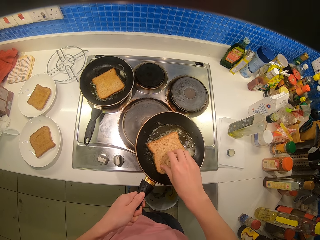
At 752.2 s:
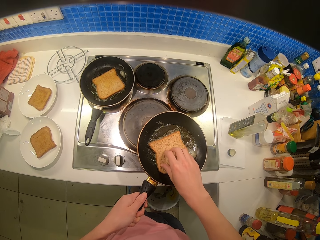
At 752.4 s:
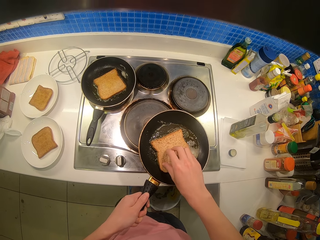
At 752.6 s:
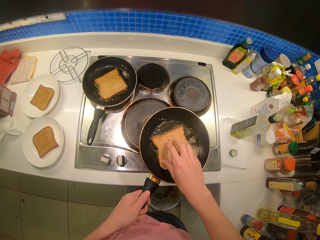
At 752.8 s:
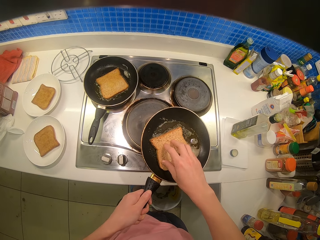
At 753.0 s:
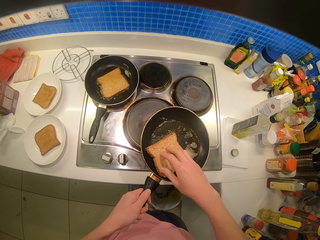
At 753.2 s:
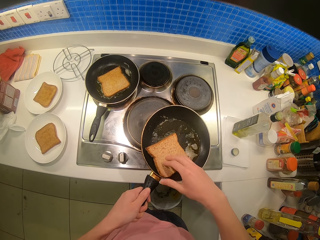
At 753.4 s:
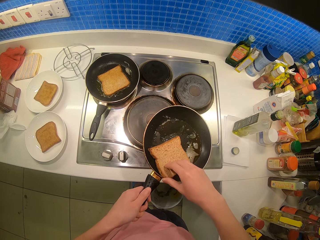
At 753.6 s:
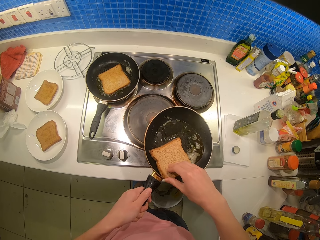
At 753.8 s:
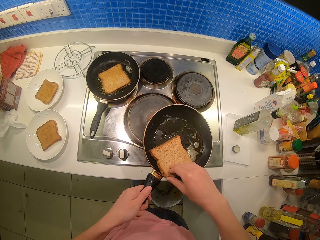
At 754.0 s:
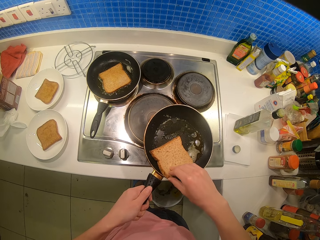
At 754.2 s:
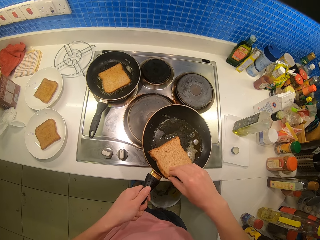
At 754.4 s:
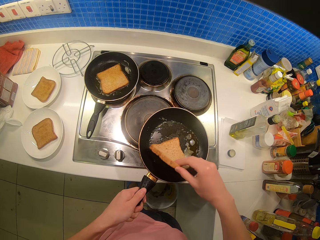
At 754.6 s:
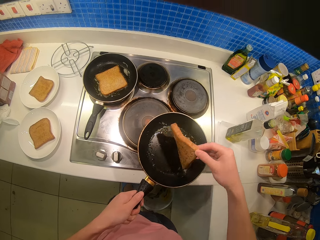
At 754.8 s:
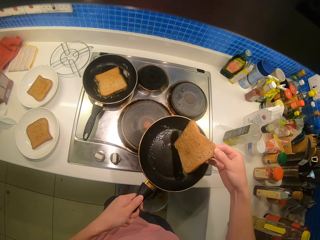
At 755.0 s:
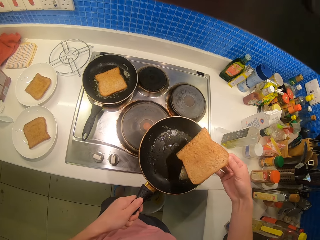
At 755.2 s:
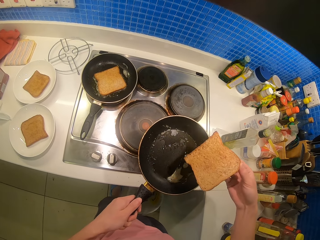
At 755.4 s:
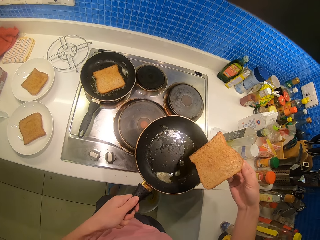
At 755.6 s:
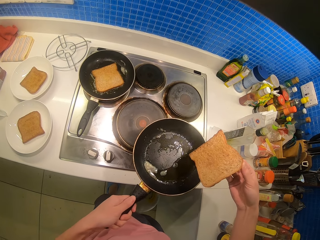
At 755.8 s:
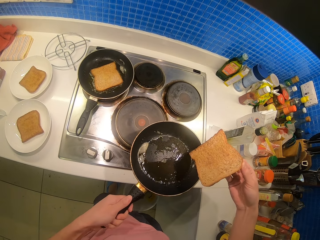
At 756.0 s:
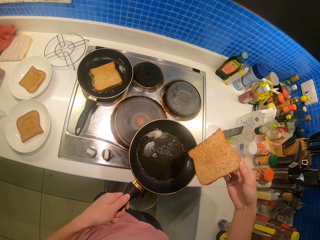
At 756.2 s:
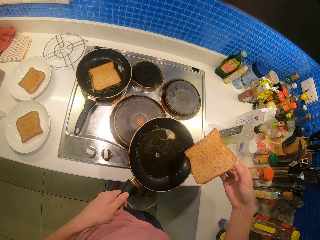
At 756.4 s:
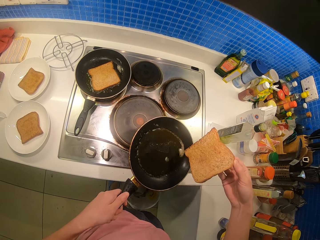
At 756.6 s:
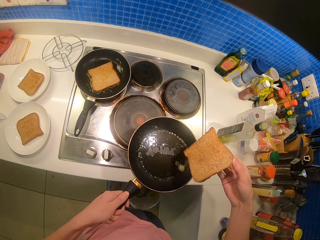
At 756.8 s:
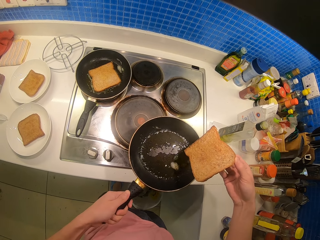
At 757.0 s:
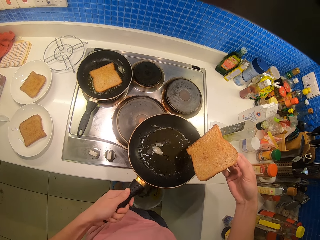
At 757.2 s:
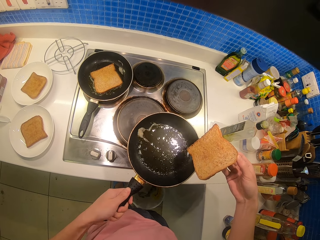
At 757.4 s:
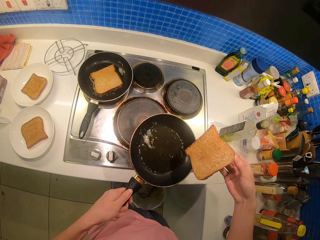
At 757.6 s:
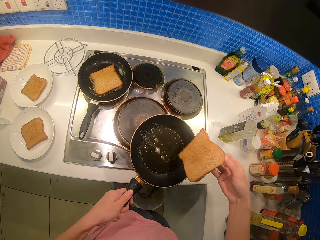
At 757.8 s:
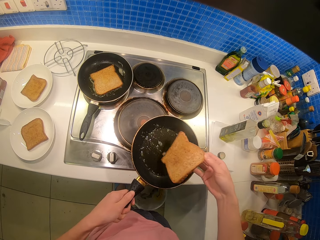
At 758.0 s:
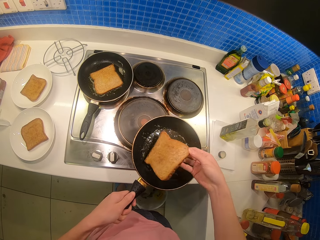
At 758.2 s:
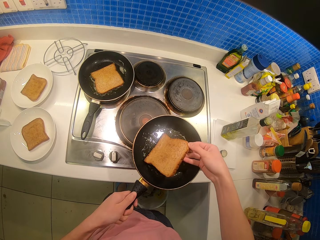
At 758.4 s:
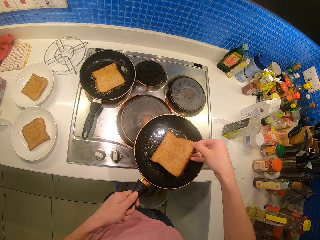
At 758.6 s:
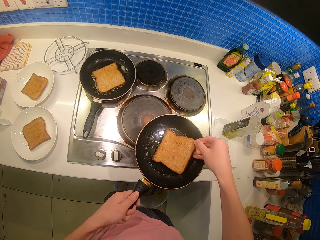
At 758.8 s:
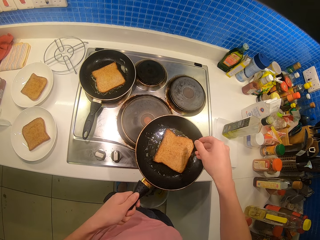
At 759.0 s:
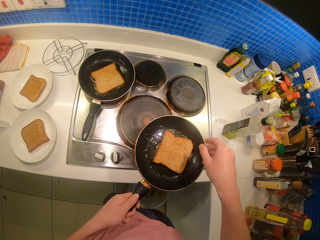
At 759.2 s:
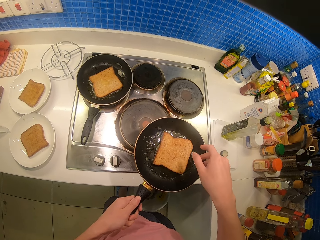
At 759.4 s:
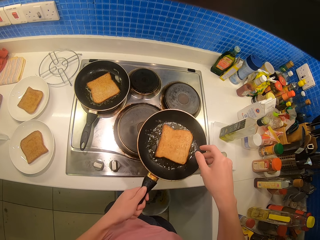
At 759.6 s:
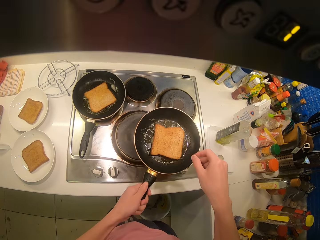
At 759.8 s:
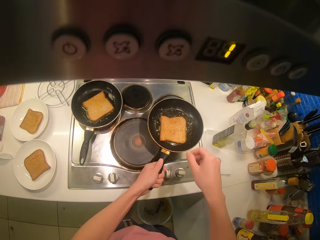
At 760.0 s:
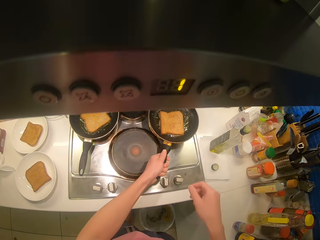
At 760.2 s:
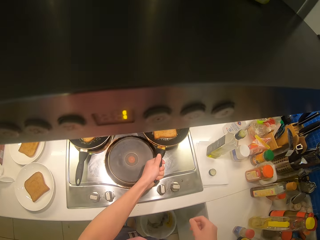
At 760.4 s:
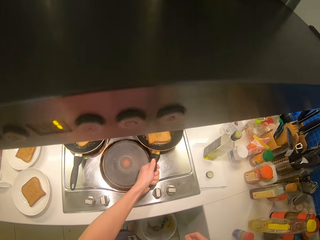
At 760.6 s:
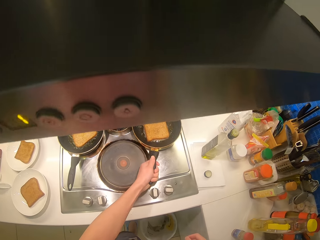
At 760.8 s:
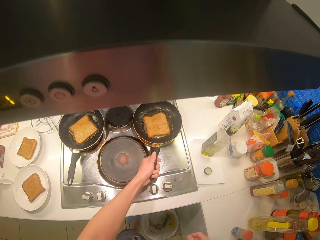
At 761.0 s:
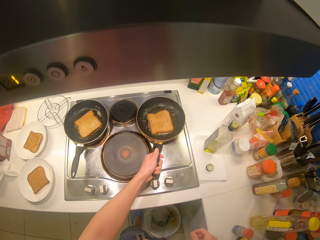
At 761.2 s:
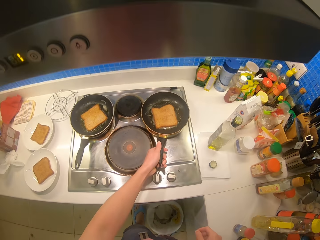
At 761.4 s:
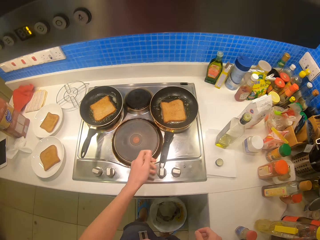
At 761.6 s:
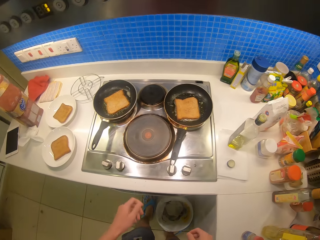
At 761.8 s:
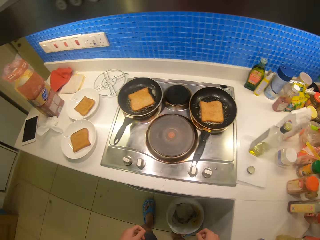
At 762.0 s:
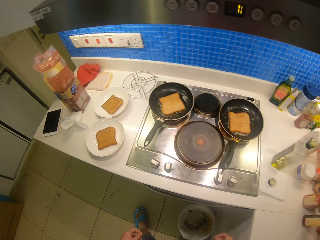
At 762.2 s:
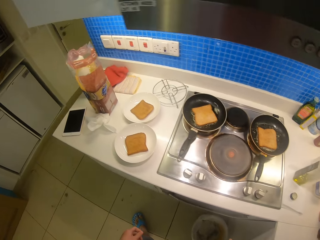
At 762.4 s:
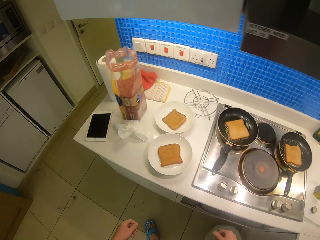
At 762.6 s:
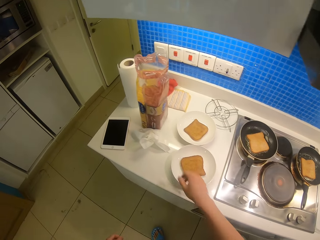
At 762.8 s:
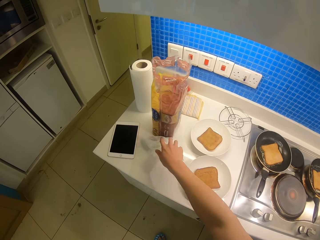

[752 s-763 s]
The camera wearer holds up the slice of bread. They distribute the oil evenly on the pan. They put the slice of bread in the pan. They fry the bread. They place the pan on the cooker.

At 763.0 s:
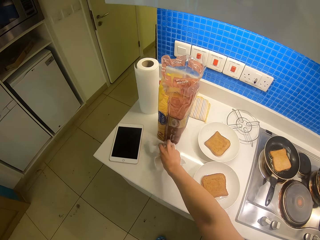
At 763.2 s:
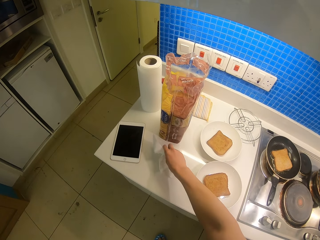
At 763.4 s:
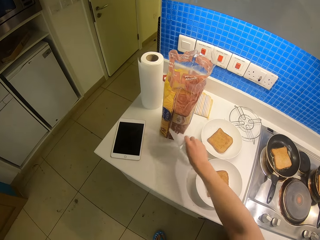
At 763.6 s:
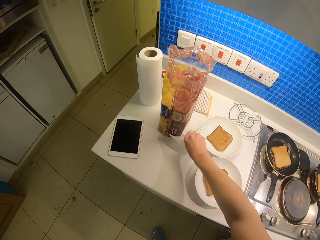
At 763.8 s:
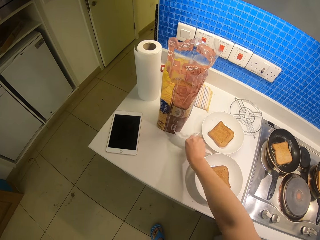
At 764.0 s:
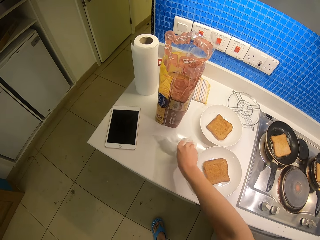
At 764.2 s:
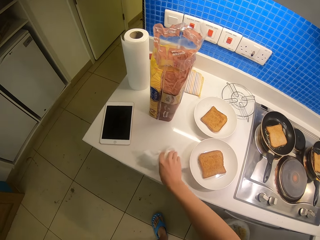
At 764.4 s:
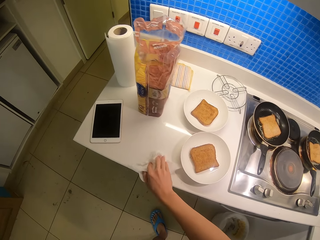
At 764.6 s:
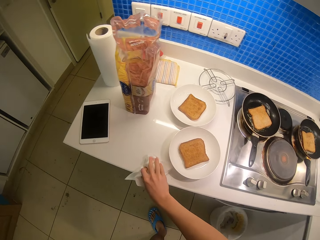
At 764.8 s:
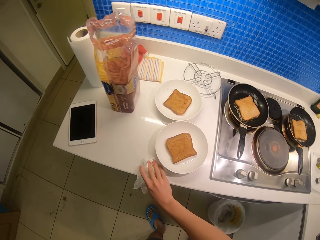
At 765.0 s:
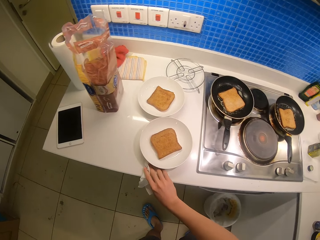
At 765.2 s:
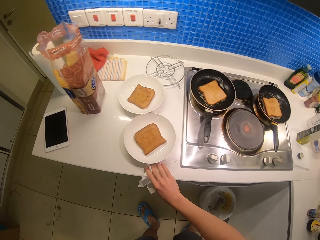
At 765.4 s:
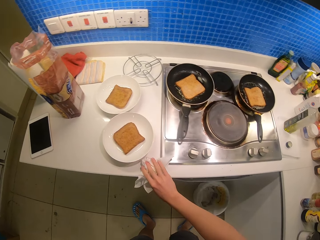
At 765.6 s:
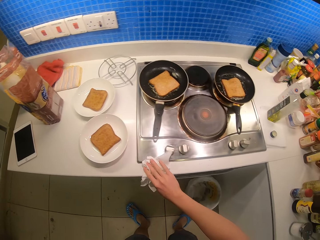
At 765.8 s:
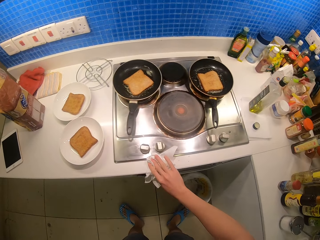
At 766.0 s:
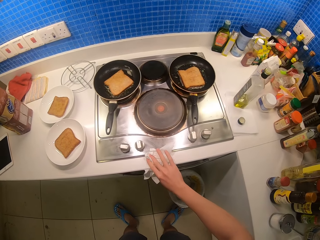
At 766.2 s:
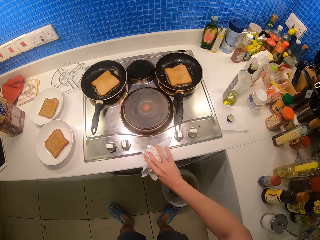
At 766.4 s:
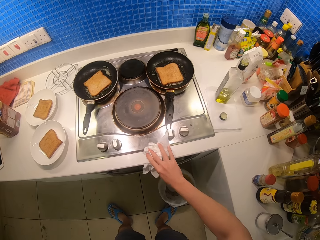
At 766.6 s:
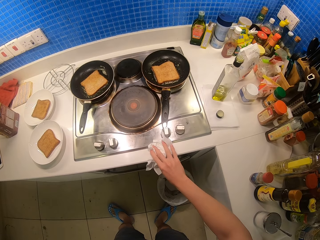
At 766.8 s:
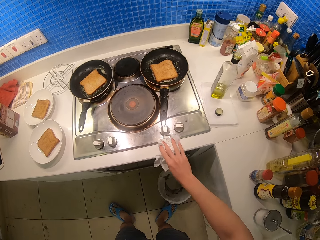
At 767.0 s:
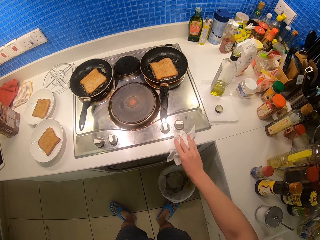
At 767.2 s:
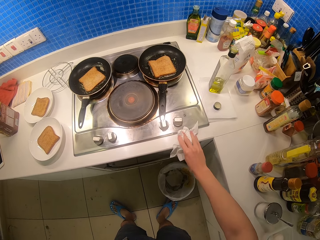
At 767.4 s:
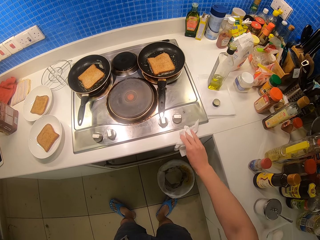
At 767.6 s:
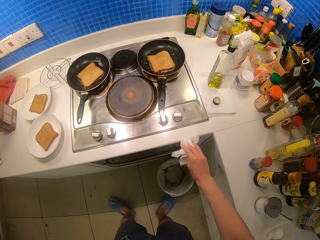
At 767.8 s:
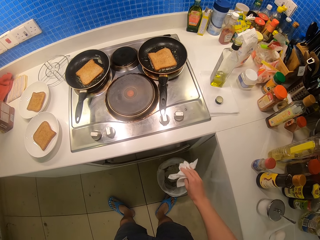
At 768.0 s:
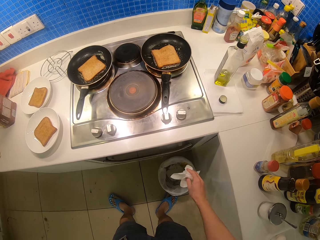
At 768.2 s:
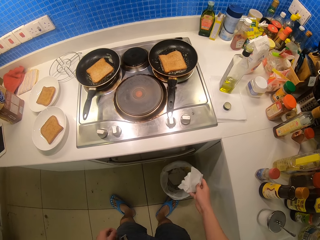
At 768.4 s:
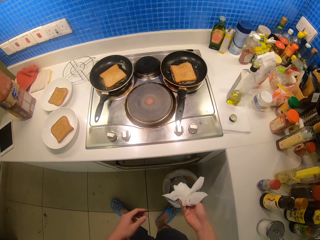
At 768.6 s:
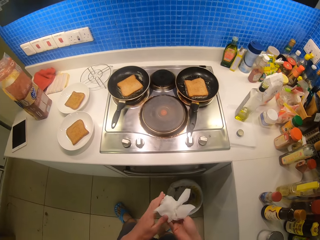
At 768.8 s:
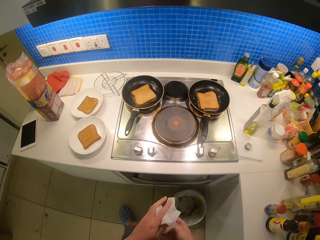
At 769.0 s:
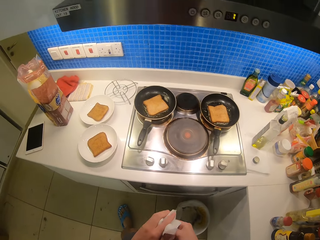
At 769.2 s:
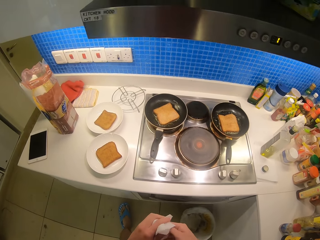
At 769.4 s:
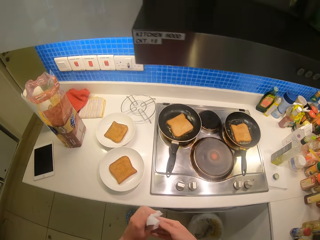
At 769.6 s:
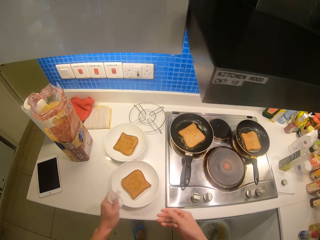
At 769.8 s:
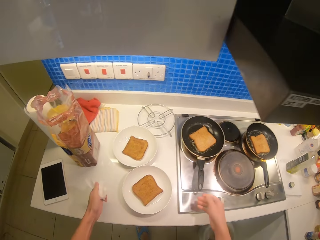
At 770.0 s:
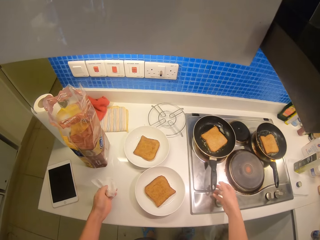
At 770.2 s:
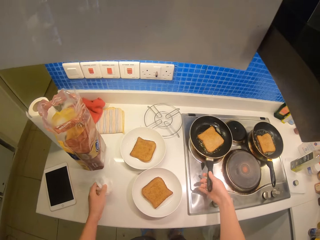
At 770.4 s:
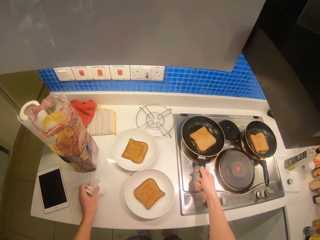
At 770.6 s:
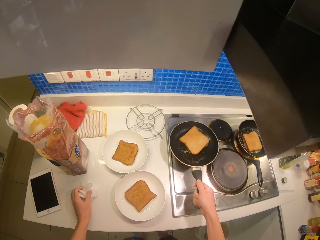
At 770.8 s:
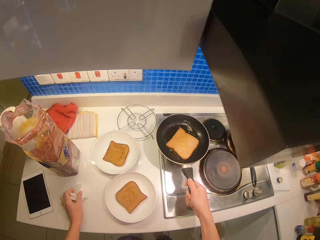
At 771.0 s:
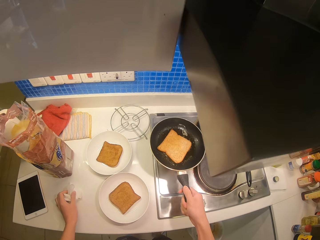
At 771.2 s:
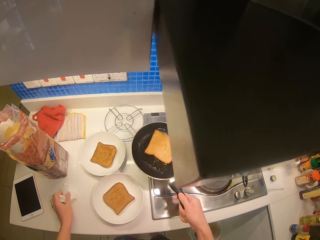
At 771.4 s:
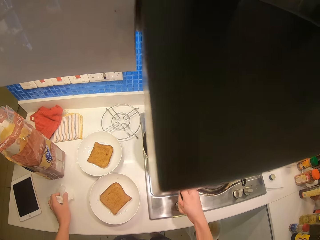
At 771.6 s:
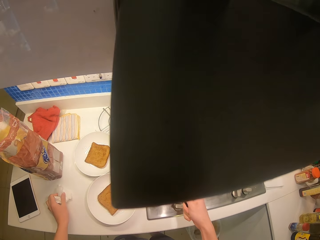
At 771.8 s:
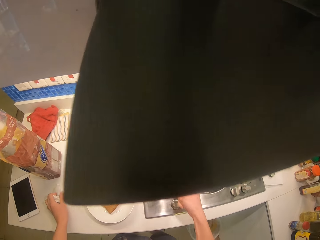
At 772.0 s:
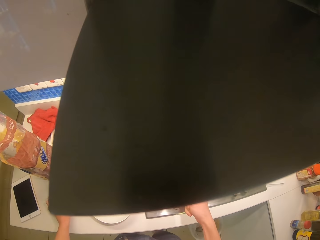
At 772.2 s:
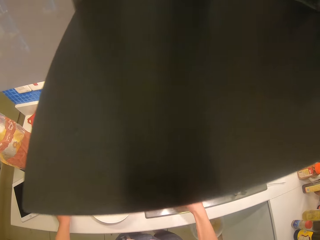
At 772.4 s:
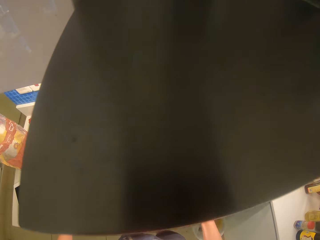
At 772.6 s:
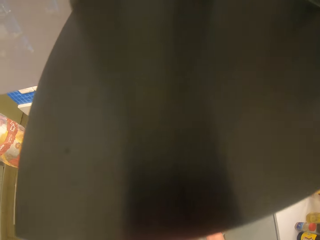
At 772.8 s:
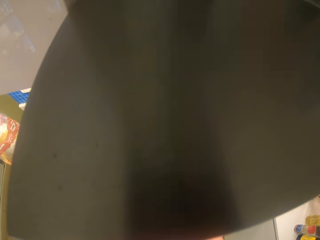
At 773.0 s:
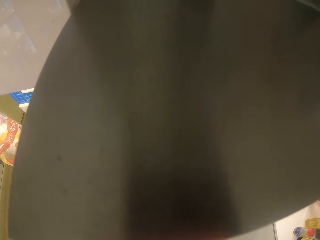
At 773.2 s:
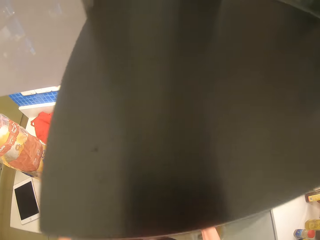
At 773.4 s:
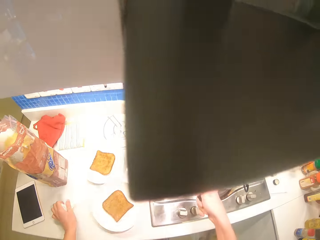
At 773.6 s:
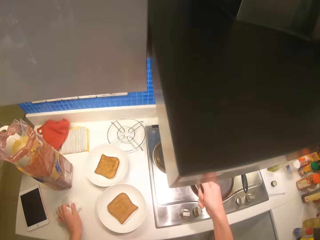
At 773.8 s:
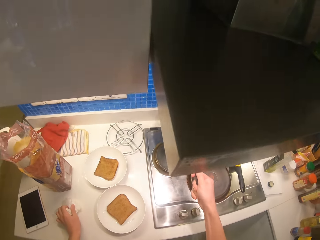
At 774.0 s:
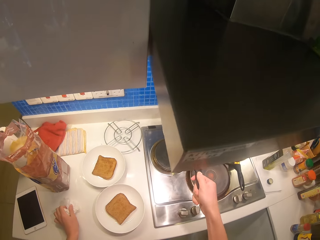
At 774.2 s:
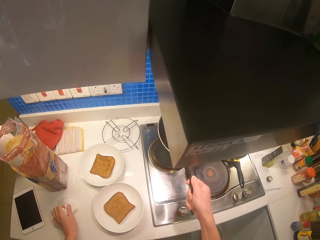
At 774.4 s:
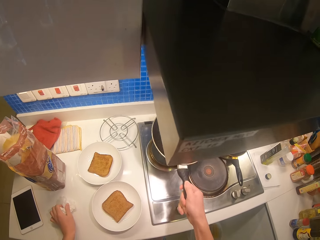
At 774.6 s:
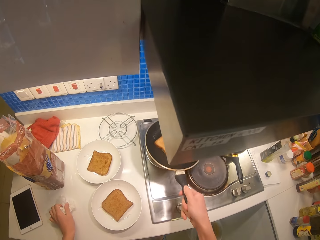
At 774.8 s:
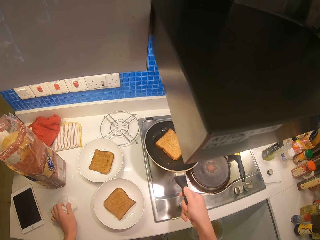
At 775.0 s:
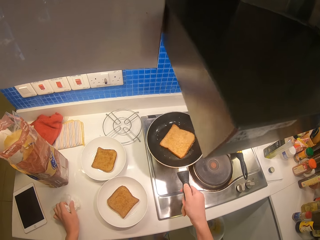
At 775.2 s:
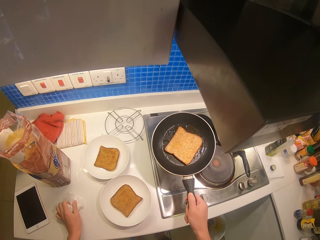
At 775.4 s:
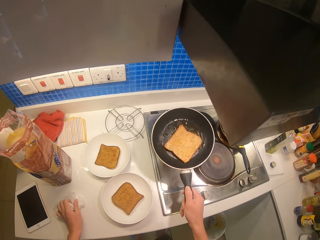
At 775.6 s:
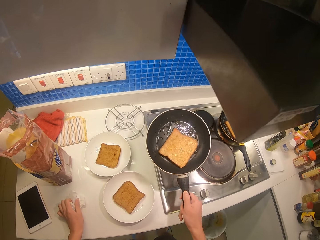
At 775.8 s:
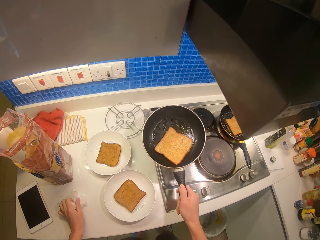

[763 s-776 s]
The camera wearer takes a serviette from the table. They wipe the table with the serviette. They wipe the hands with the serviette. They put the serviette on the table. They shake the pan. They fry the bread. They flip the slice of bread on the pan.
